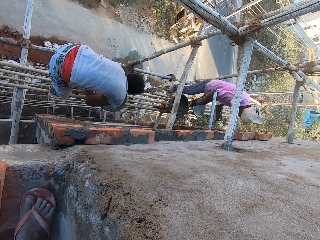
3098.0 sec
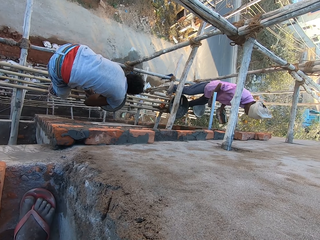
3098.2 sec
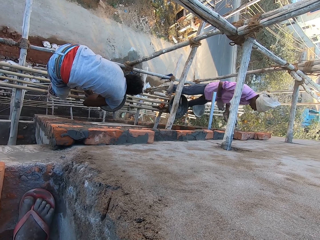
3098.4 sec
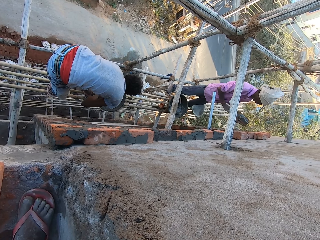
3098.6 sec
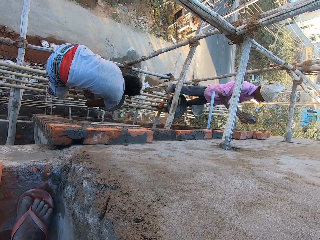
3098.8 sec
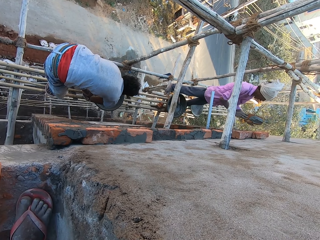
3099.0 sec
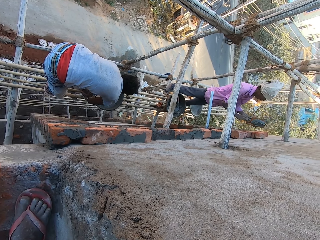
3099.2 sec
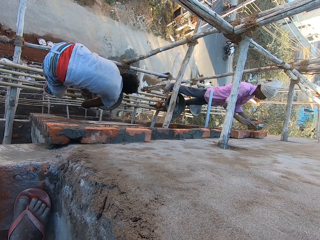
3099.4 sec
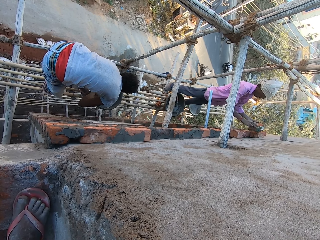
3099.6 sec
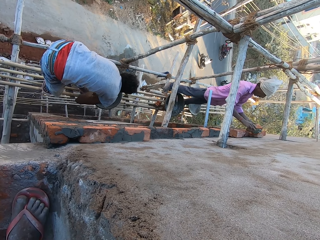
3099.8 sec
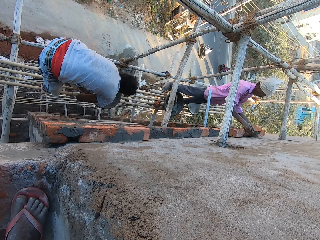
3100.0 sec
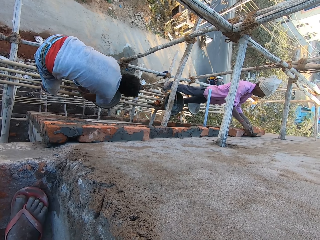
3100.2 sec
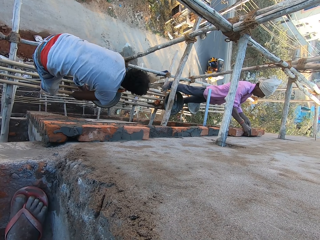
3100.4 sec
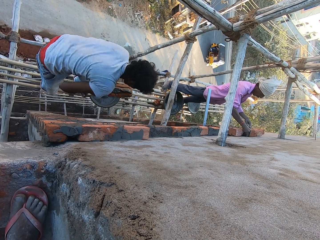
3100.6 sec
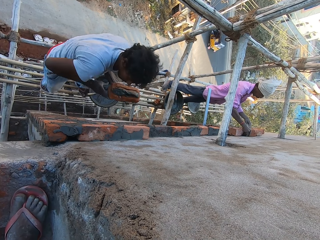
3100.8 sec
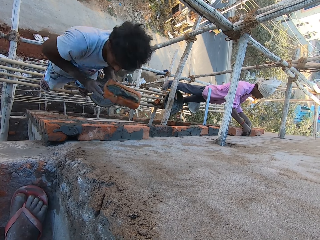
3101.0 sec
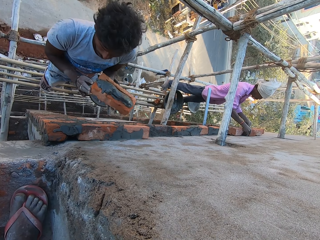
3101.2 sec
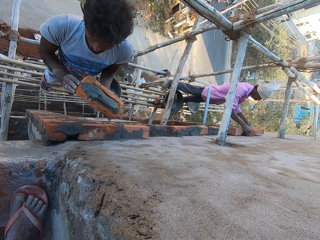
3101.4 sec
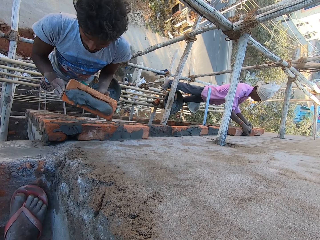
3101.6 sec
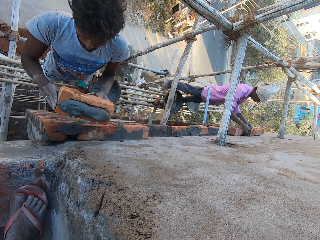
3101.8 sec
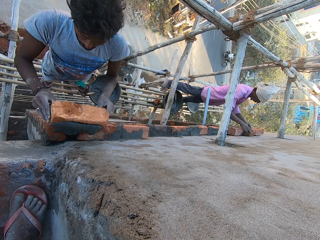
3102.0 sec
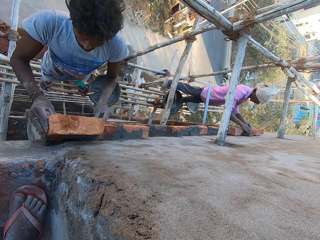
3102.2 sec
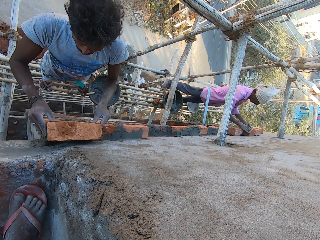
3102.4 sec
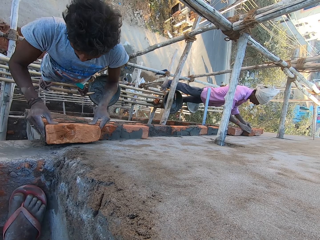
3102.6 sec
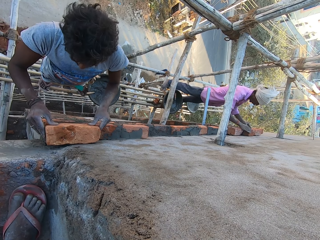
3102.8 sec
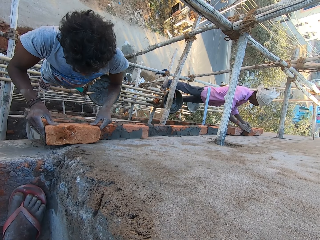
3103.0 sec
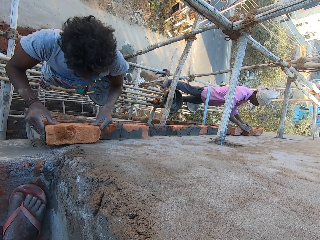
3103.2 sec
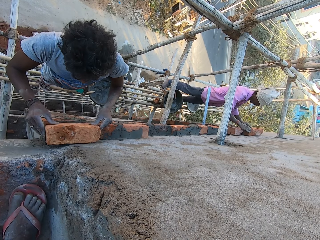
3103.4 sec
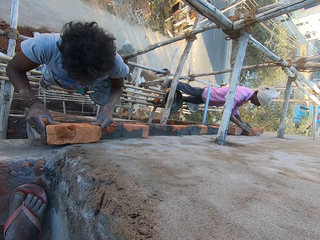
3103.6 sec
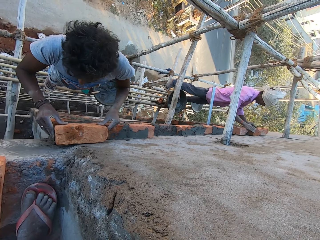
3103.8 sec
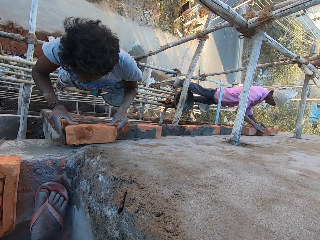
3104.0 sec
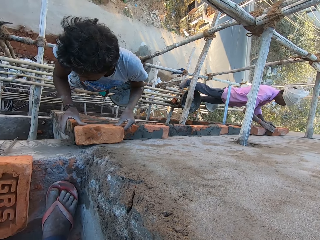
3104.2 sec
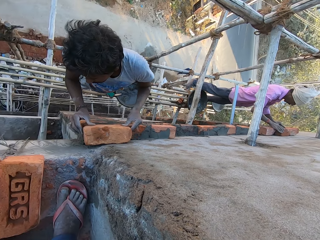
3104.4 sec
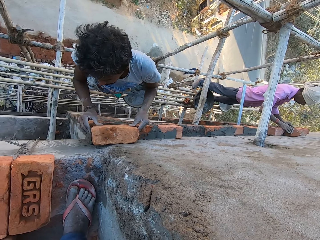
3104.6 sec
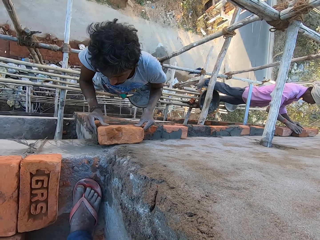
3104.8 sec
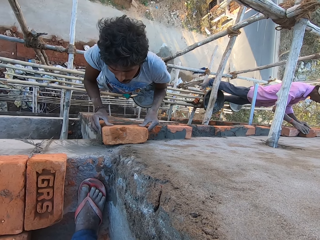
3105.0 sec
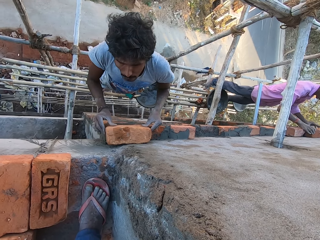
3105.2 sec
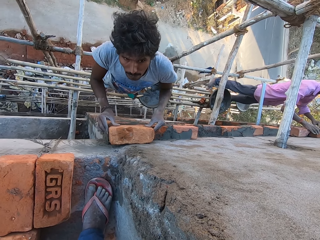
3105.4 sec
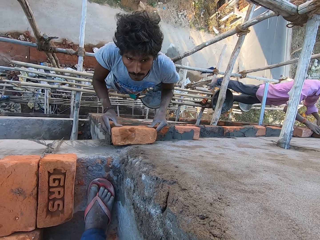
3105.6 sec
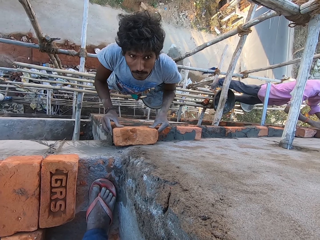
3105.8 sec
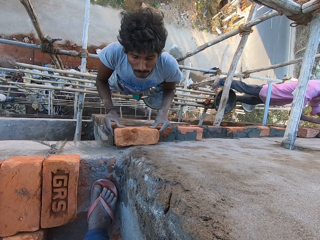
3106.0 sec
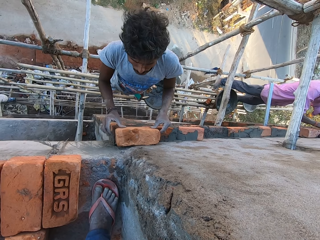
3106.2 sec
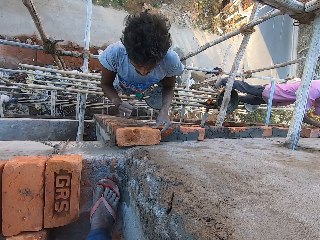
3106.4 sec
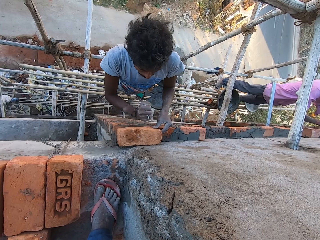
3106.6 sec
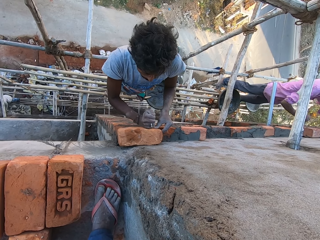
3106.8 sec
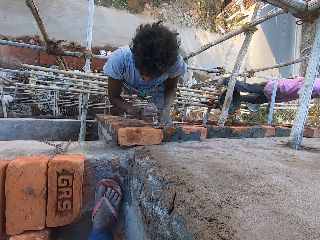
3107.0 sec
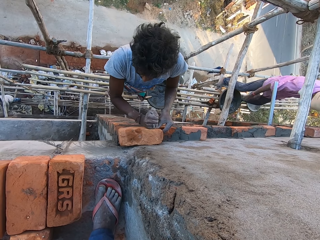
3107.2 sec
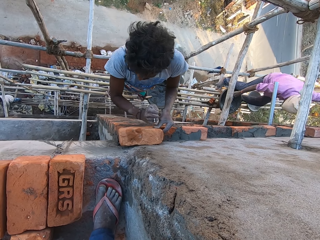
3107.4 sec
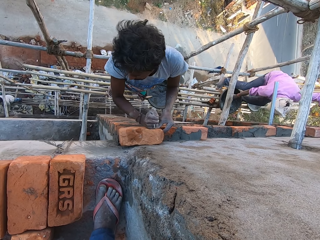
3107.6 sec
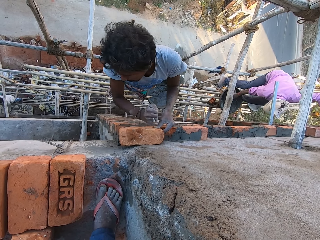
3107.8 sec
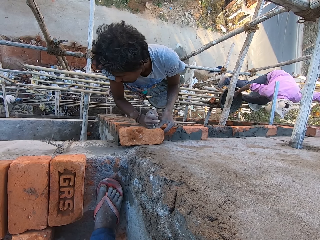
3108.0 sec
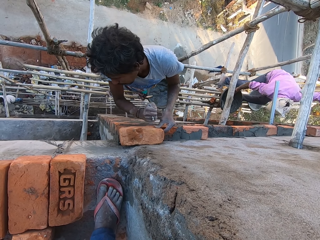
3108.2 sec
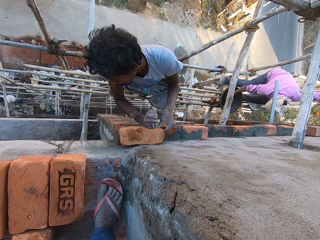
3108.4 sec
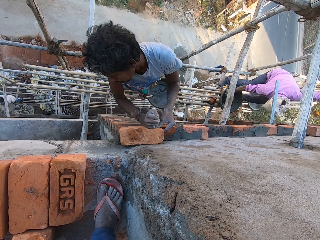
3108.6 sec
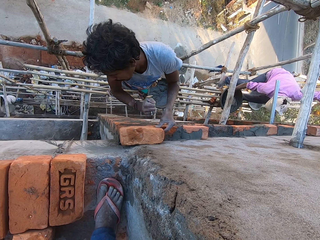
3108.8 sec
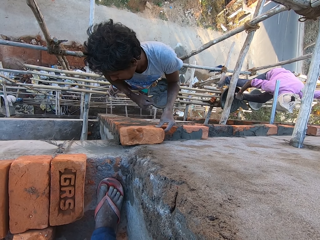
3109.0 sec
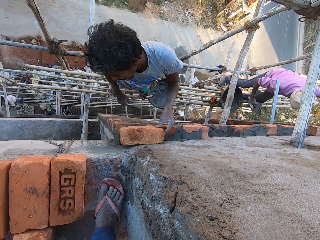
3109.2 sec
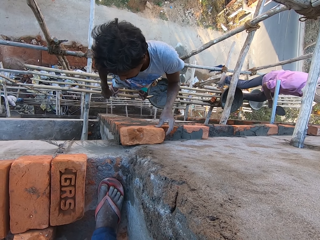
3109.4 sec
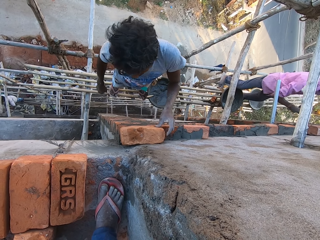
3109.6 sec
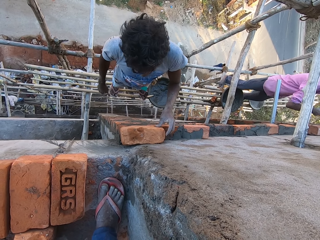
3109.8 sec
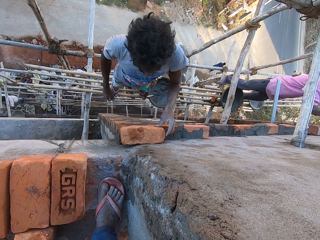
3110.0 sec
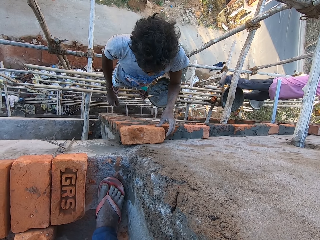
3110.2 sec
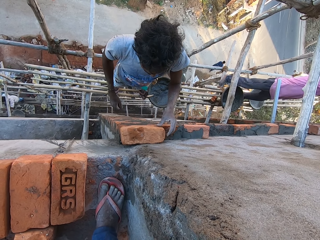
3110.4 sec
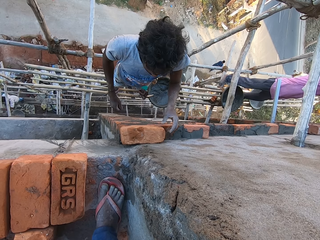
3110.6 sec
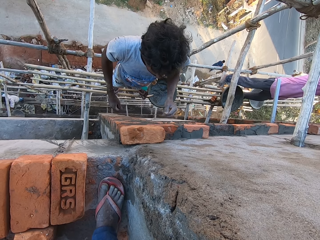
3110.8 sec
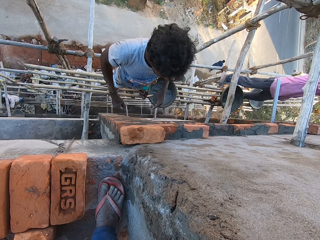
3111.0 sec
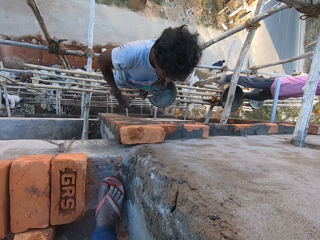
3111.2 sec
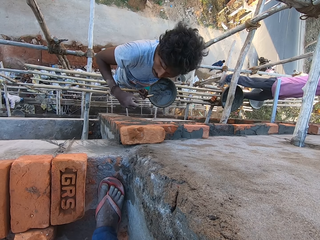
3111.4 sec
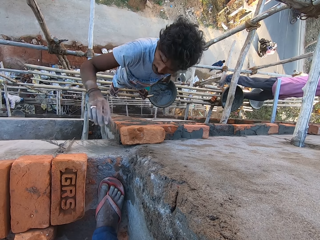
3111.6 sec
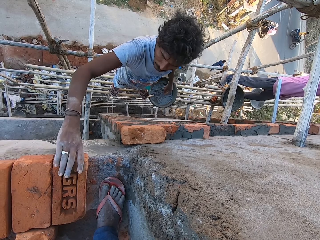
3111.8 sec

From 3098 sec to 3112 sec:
A man drops the hand trowel in the construction pan with his right hand. Another man puts the cement paste from the hand trowel on the brick in his left hand with his right hand. The first man puts the brick on the wall with both hands. The other man puts the brick on the wall with both hands. He hits the brick on the wall with his right hand and fixes the brick. The first man takes the hand trowel from the construction pan on the bundle of bamboo sticks with his right hand. He takes cement paste from the construction pan on the bundle of bamboo sticks with the hand trowel in his right hand. The other man drops his hand down.

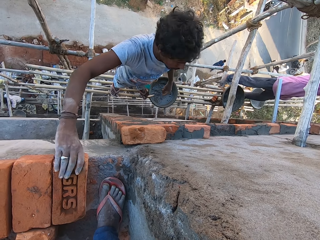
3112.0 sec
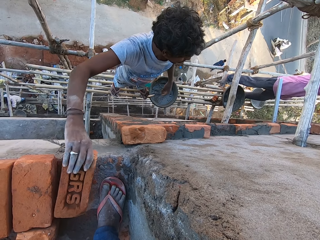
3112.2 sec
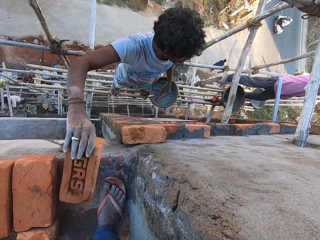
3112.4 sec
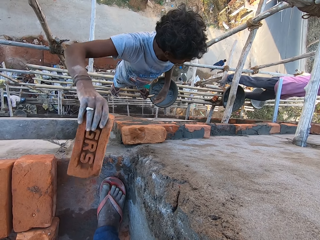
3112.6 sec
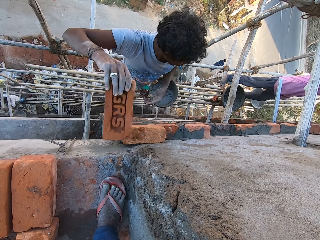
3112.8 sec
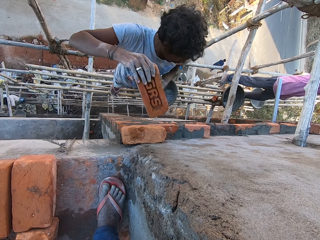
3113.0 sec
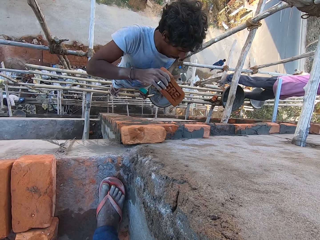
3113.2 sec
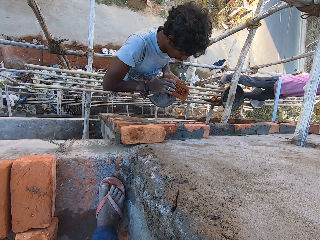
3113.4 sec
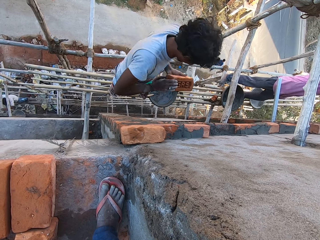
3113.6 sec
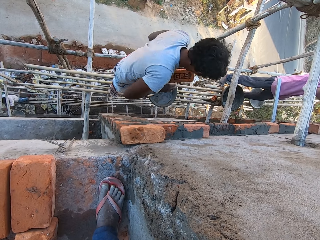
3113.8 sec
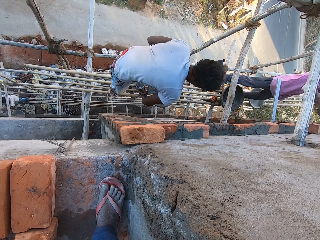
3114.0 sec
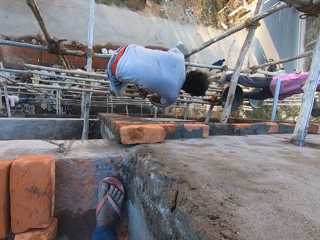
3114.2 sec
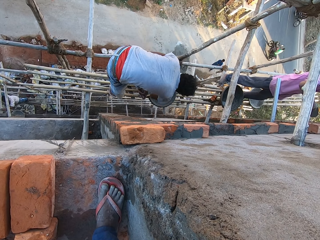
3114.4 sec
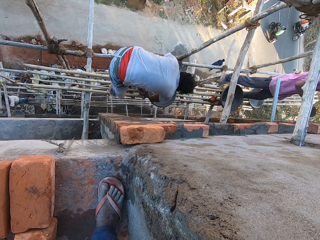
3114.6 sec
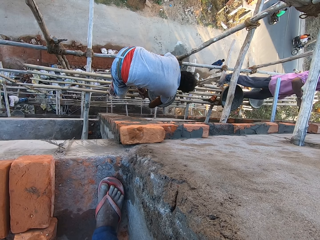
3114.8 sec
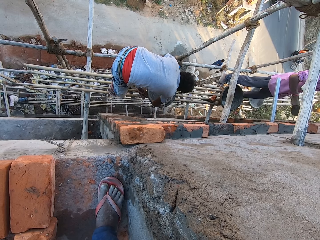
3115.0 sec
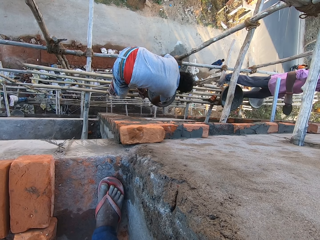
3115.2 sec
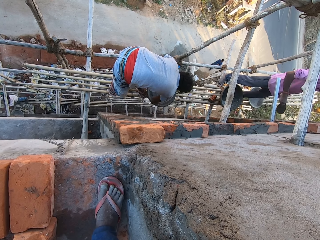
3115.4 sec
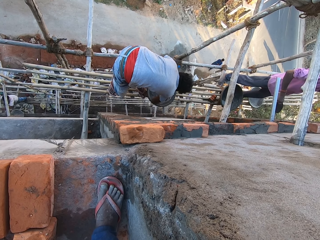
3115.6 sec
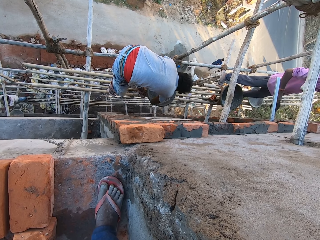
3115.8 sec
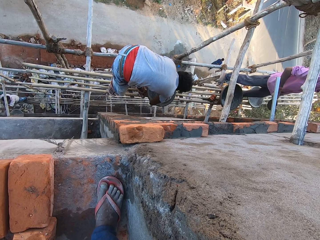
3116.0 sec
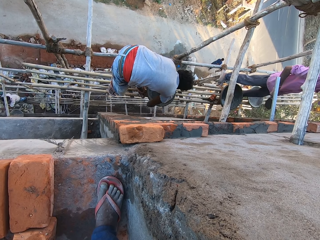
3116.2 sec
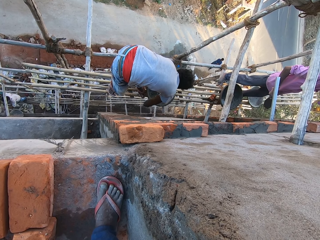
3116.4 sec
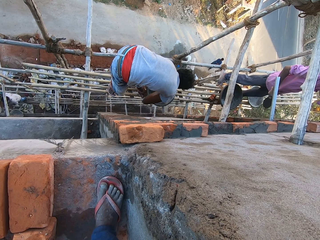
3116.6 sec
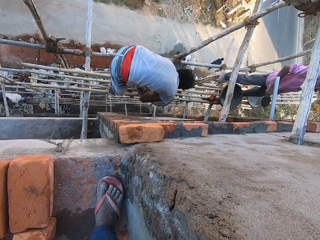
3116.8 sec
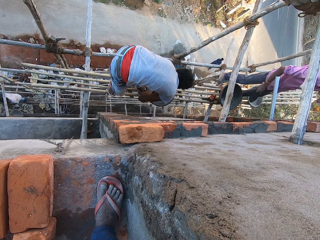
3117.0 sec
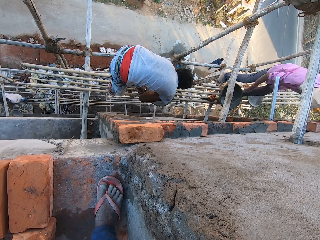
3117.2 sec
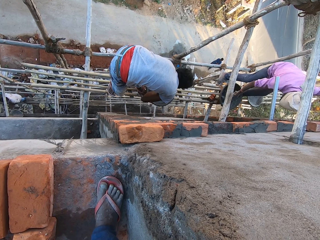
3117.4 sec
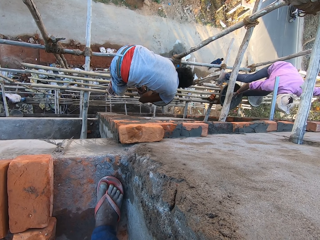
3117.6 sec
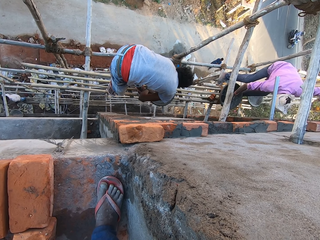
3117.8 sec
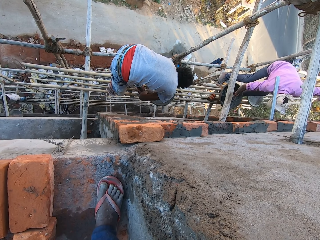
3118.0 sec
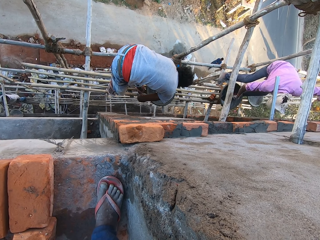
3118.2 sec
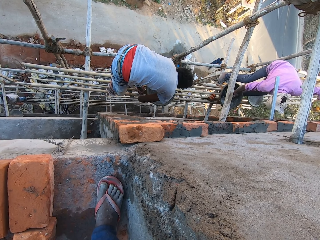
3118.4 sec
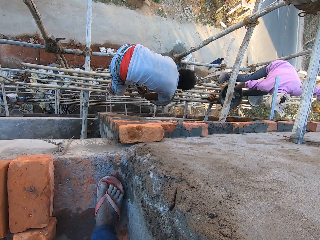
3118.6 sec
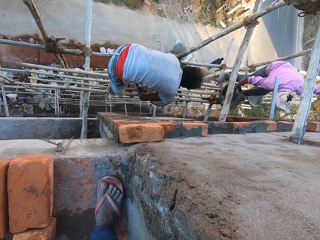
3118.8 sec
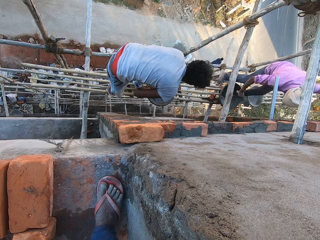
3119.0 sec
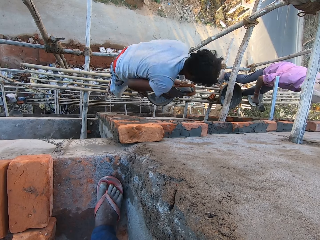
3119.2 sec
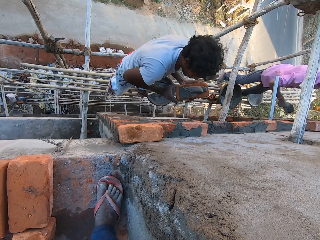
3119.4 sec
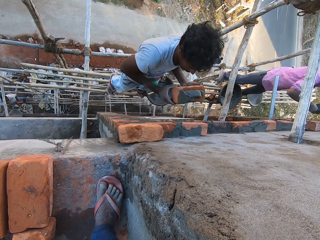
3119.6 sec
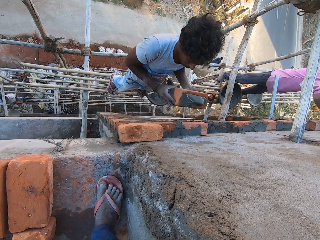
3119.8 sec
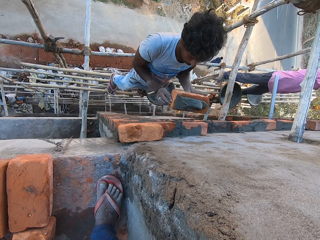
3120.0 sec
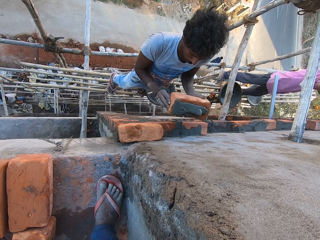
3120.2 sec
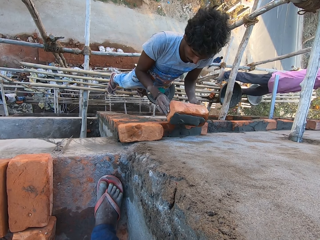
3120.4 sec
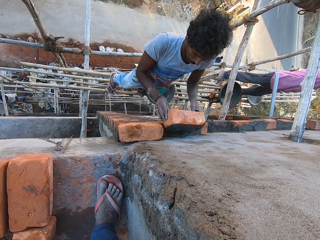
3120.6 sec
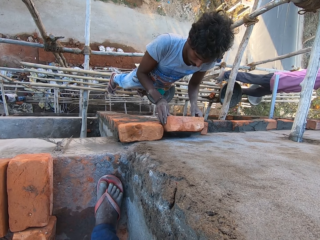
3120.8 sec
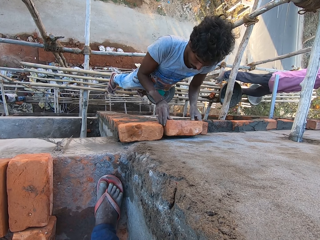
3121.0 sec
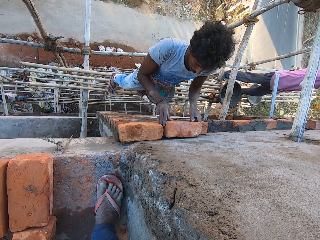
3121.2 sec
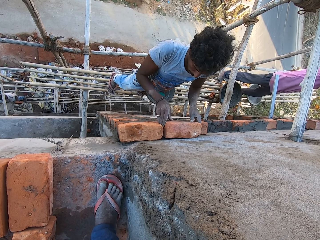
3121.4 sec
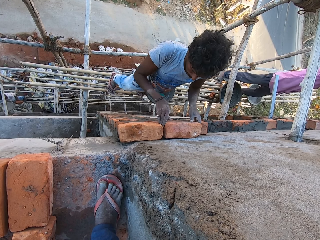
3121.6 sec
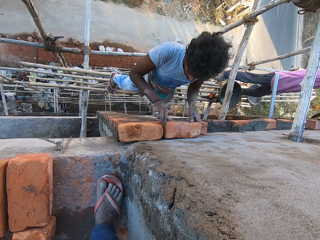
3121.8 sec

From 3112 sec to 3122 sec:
A man takes a brick from the floor with his right hand. He moves the brick from his right hand to his left hand. He puts the cement paste from the hand trowel on the brick in his left hand with his right hand. Another man takes cement paste from the construction pan on the bundle of bamboo sticks with the hand trowel in his right hand. The first man puts the brick on the wall with both hands.
